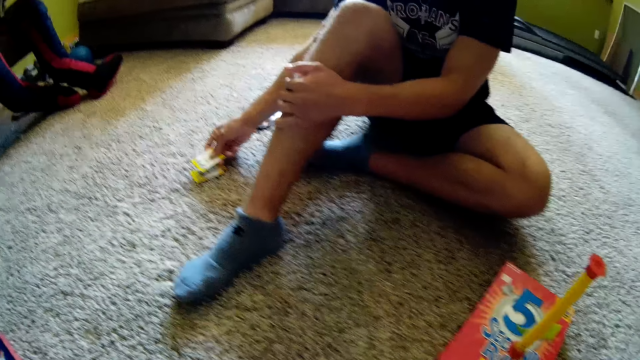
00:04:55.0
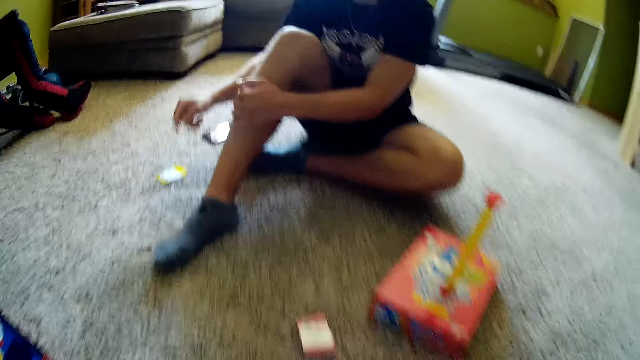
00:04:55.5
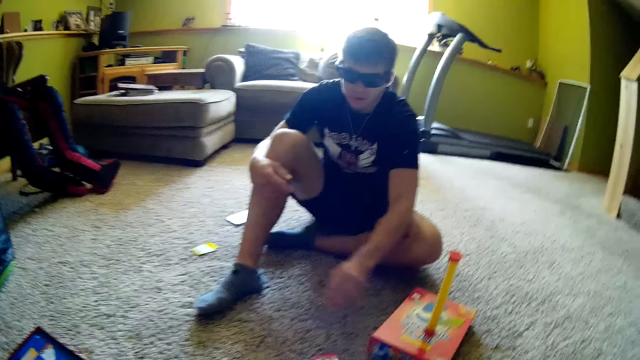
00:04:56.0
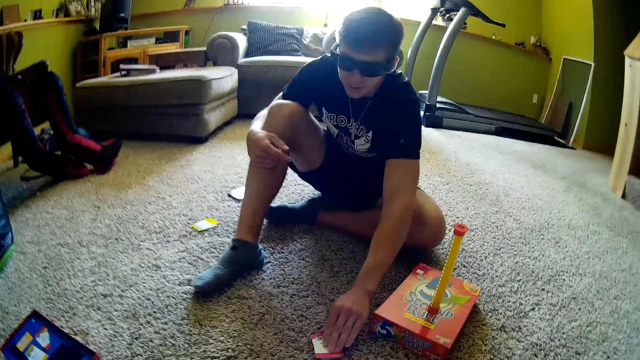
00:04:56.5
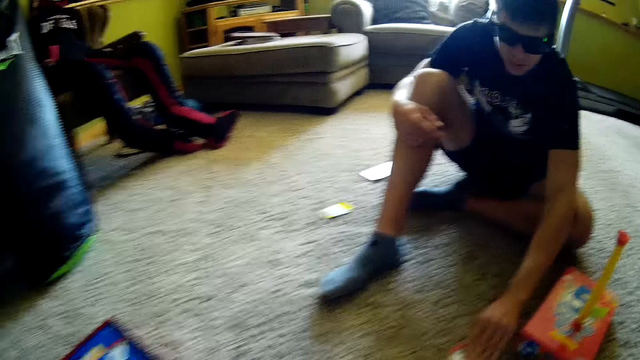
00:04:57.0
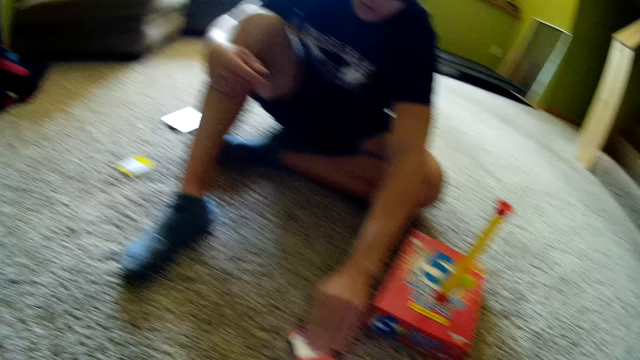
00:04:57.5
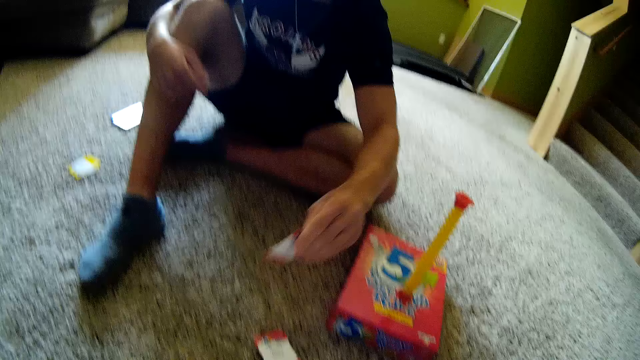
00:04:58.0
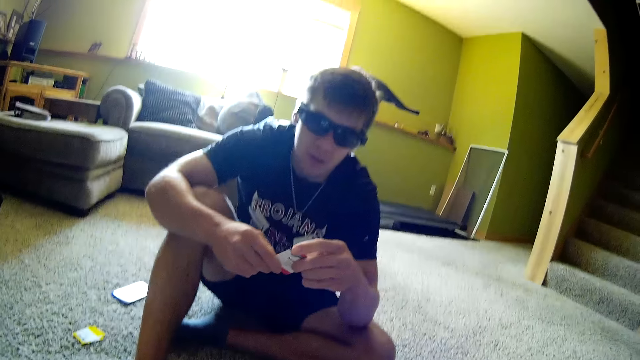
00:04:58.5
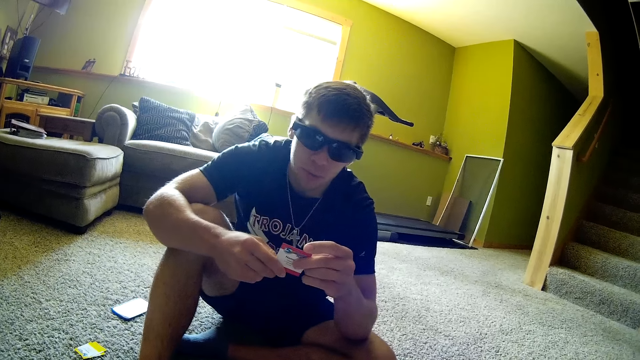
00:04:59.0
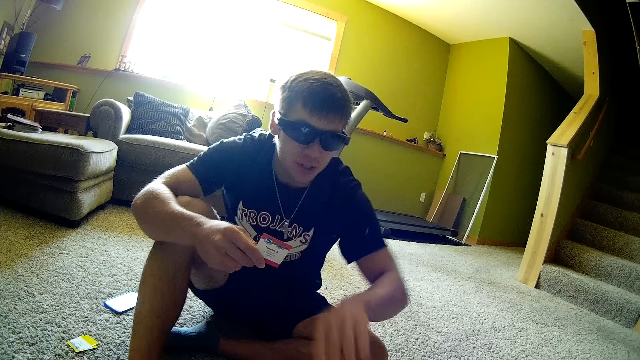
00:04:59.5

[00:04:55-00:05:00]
A man places a card on other cards, picks up the card on the floor, passes the card to the right hand, reads on the card, and interacts with the camera wearer.

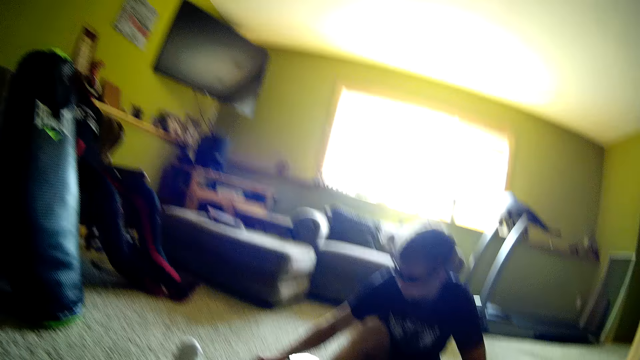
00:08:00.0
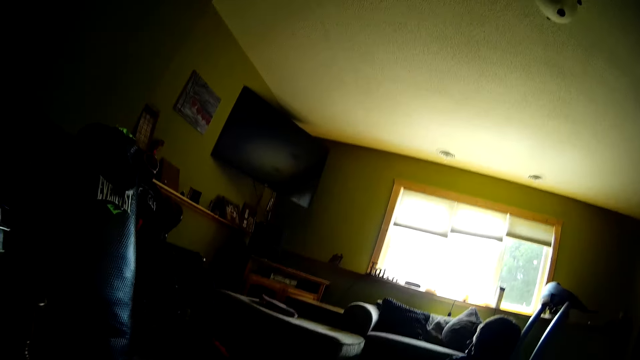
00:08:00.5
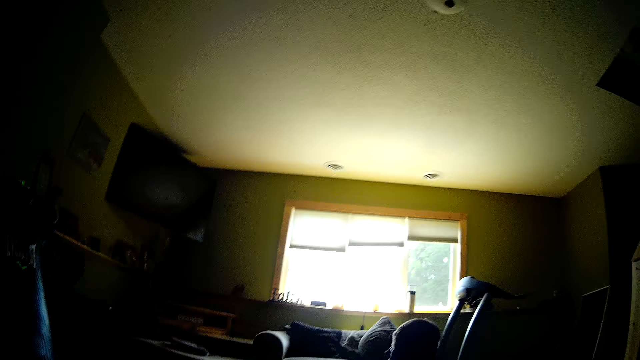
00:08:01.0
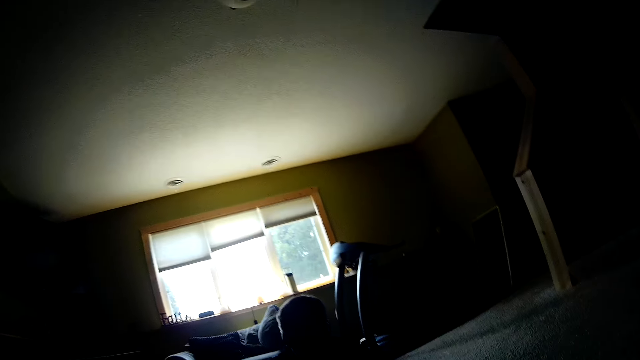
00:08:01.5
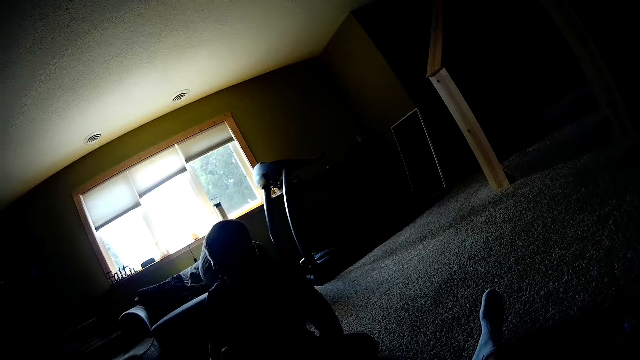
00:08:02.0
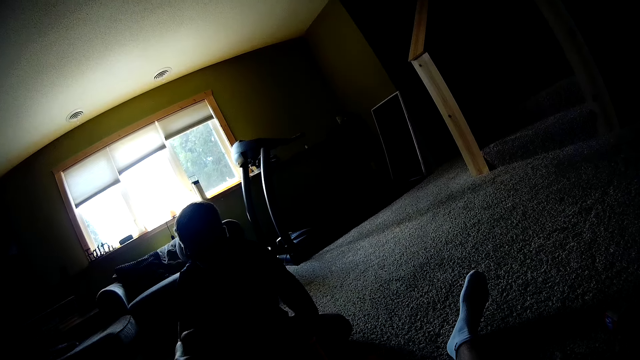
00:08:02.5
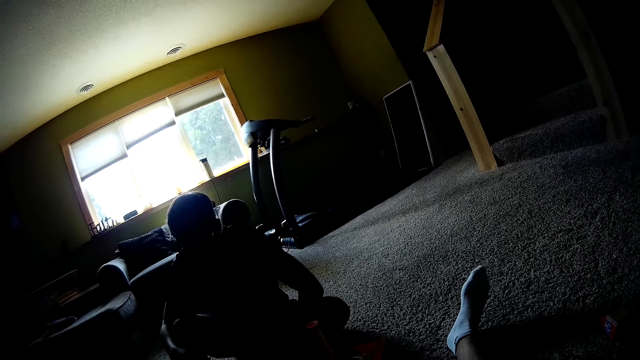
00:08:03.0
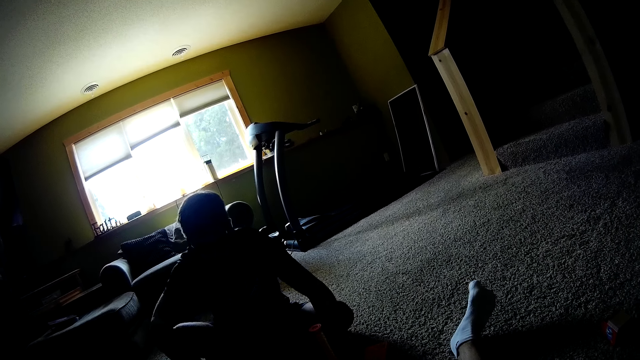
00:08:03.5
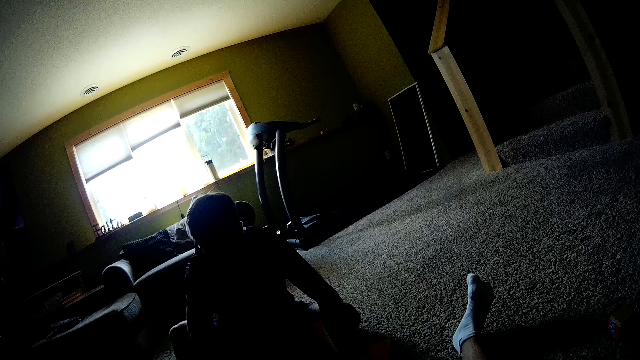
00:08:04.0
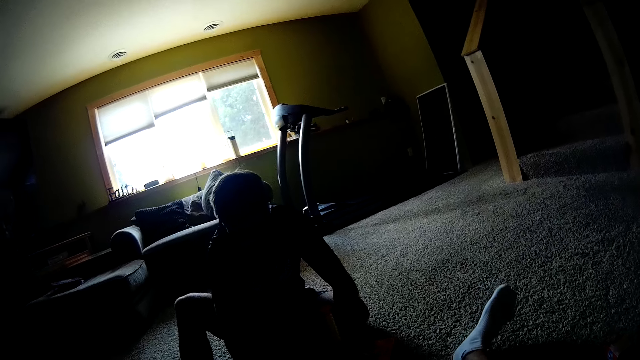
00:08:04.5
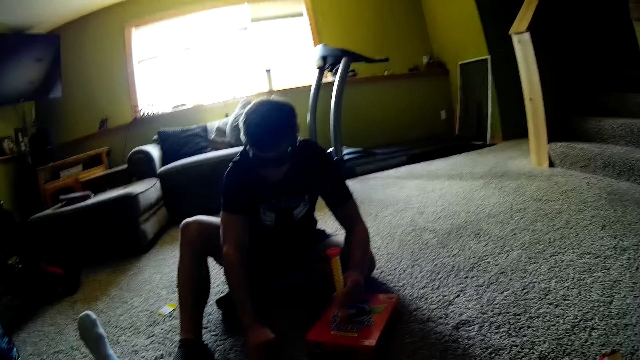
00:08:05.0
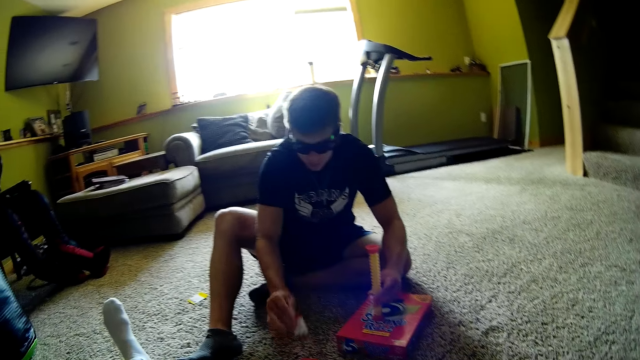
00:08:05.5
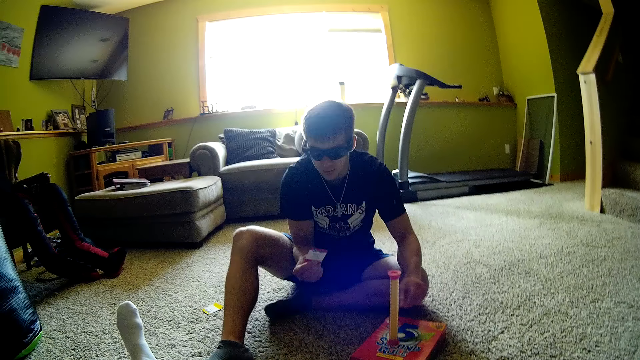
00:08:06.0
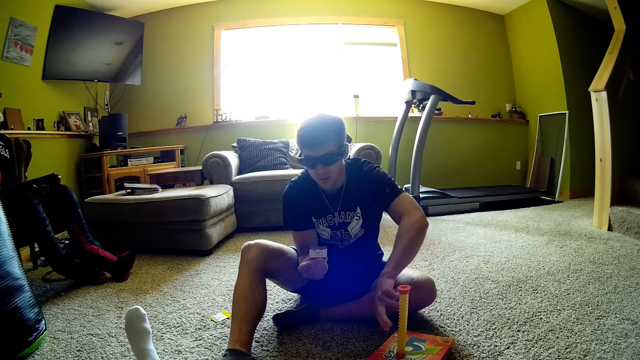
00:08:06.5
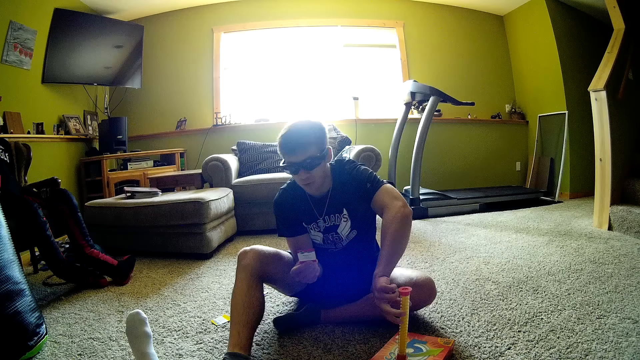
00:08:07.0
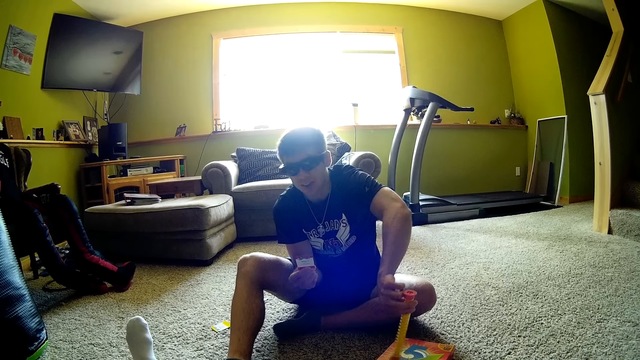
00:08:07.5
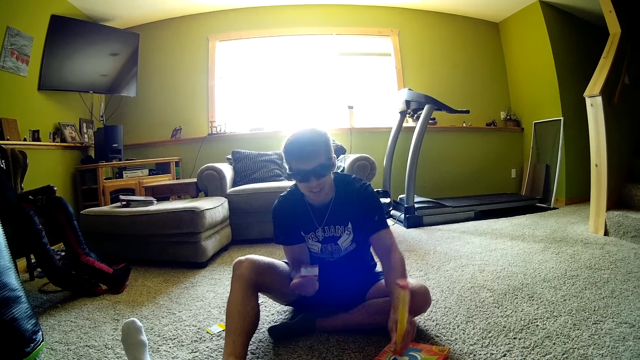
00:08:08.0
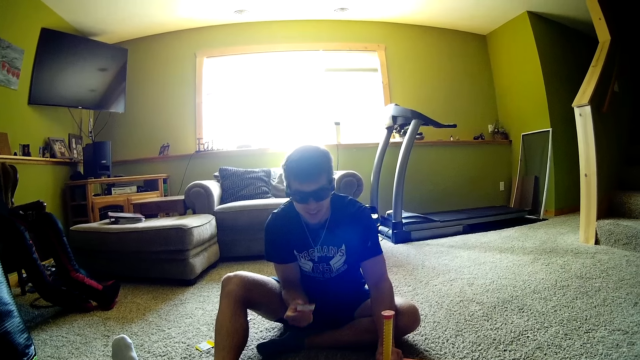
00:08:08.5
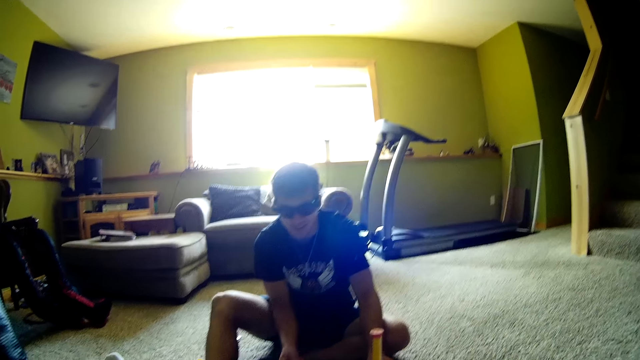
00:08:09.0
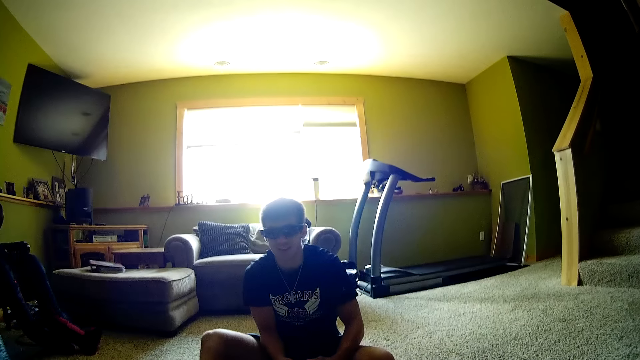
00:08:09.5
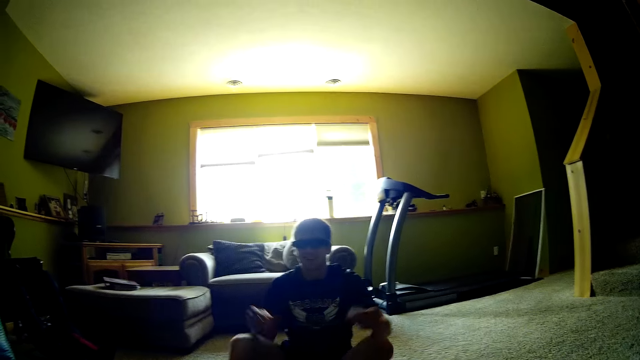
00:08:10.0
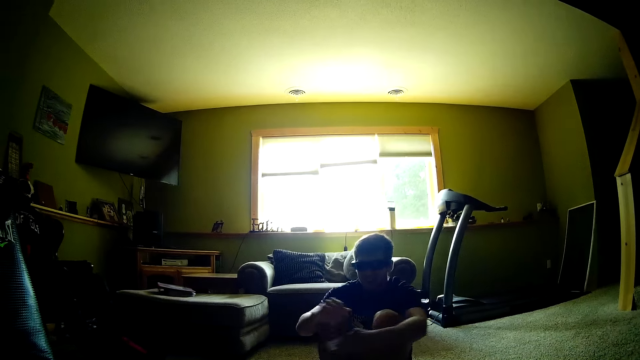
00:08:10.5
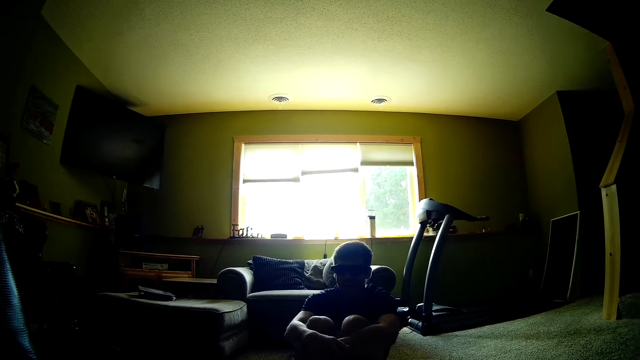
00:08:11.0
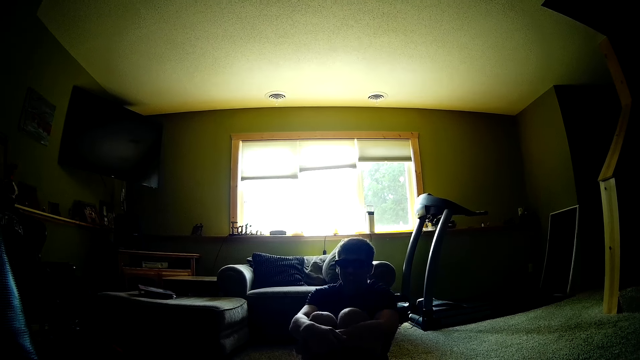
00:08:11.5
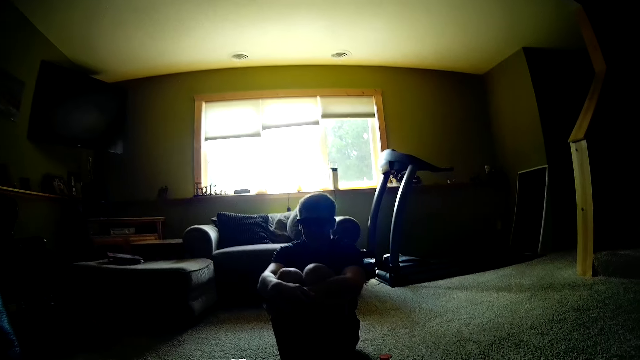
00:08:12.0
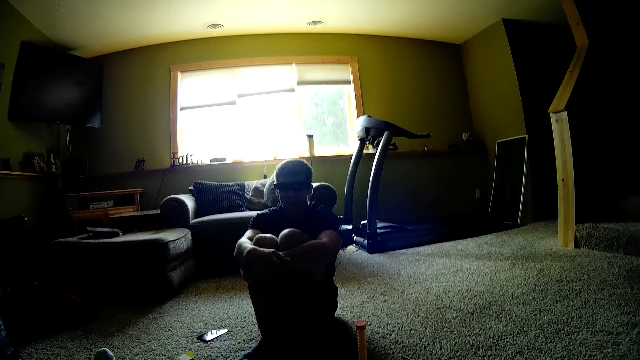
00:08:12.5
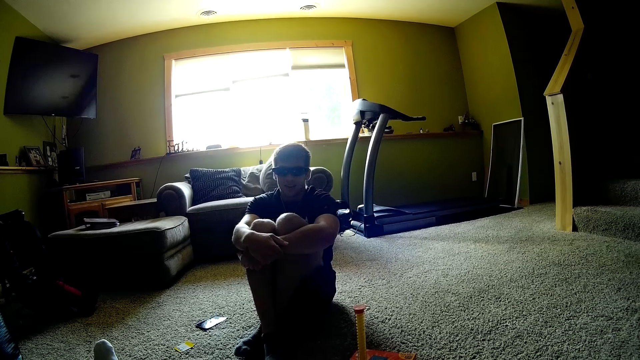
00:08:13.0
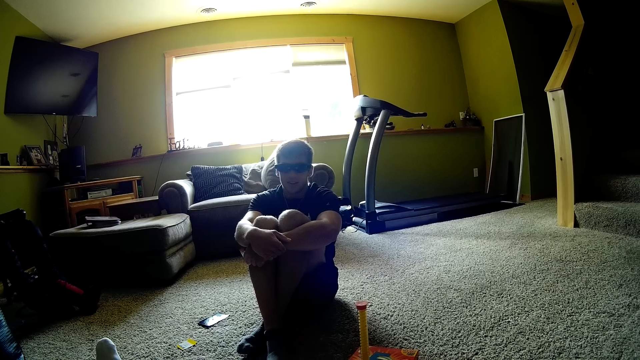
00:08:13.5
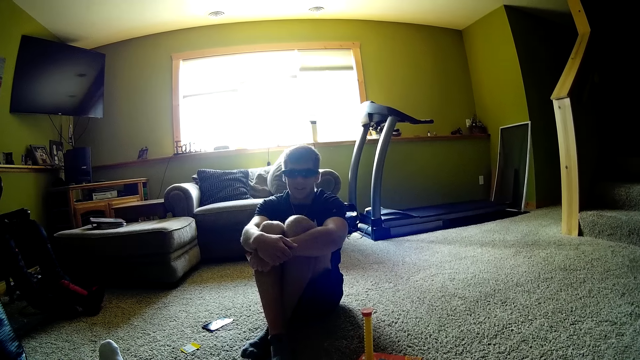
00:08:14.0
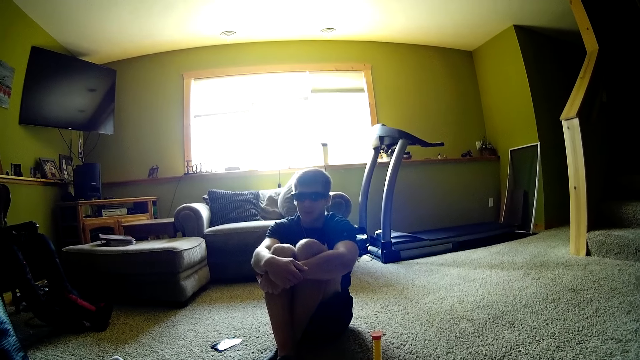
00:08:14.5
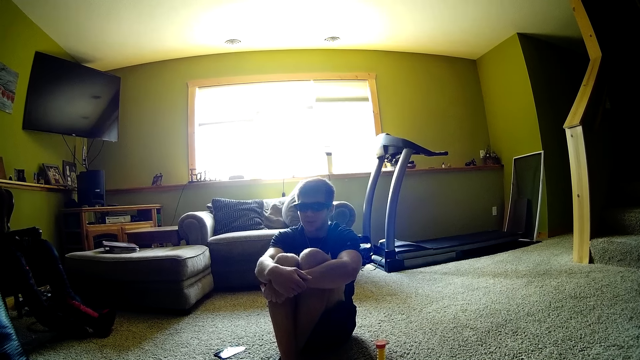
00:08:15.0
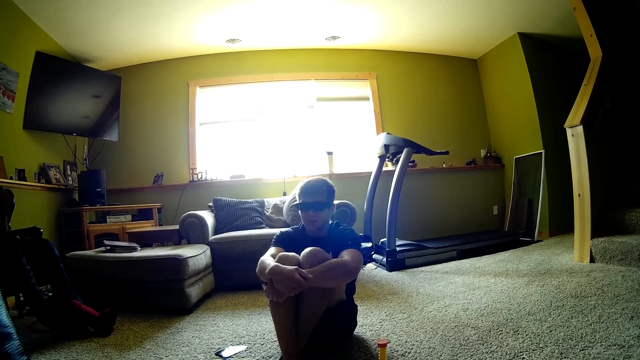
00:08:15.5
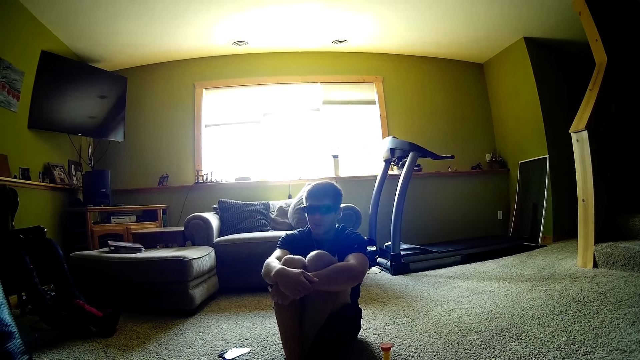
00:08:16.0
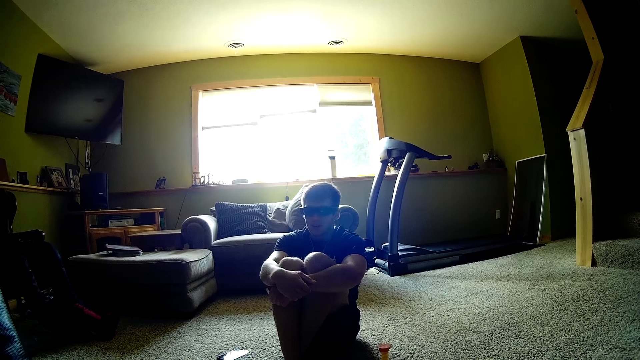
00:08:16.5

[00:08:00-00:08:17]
The camera wearer looks around and moves the leg. A man picks up a card, holds a time tube stick, turns the time tube stick, puts the card down, moves the legs, and adjusts the sitting position. The camera wearer looks around.
